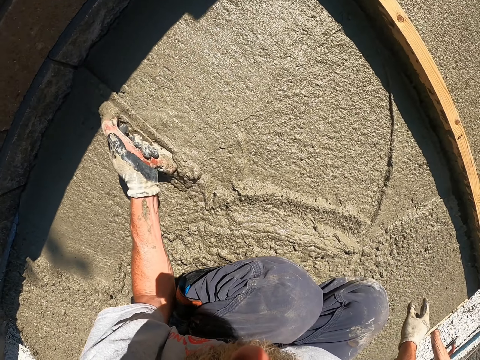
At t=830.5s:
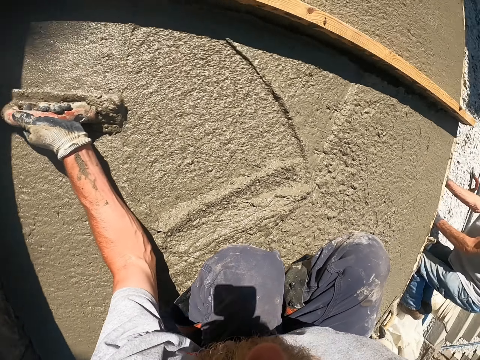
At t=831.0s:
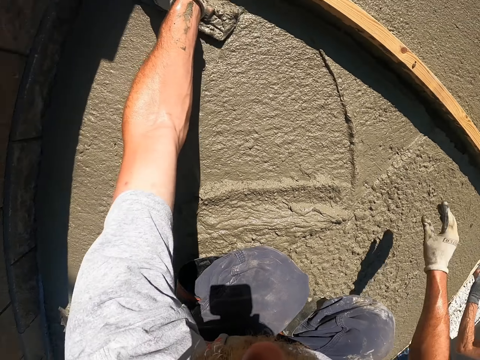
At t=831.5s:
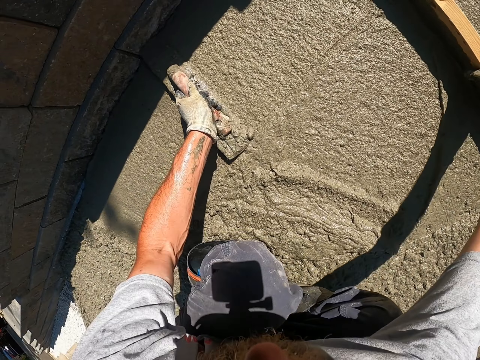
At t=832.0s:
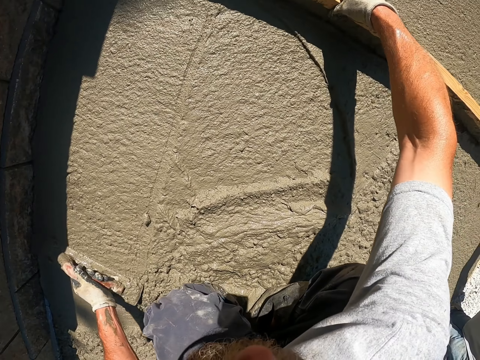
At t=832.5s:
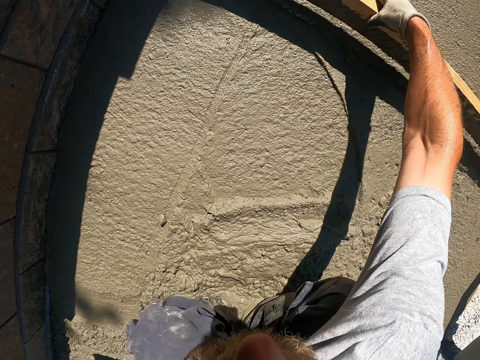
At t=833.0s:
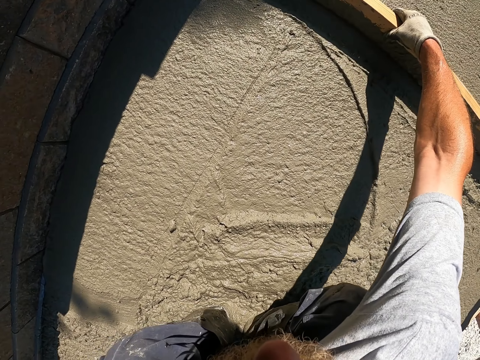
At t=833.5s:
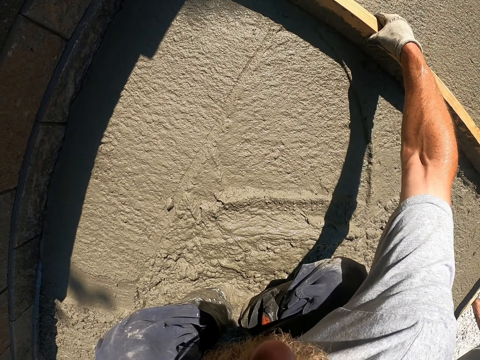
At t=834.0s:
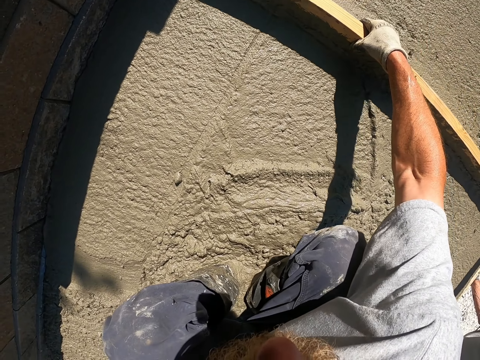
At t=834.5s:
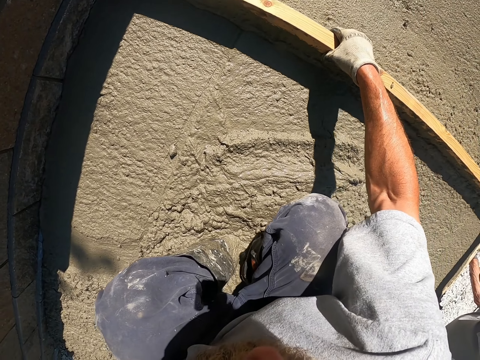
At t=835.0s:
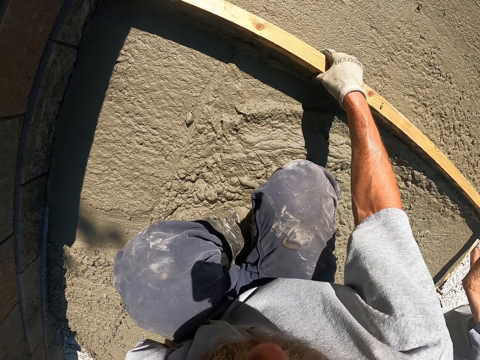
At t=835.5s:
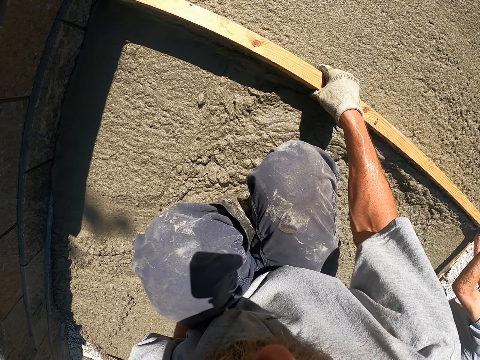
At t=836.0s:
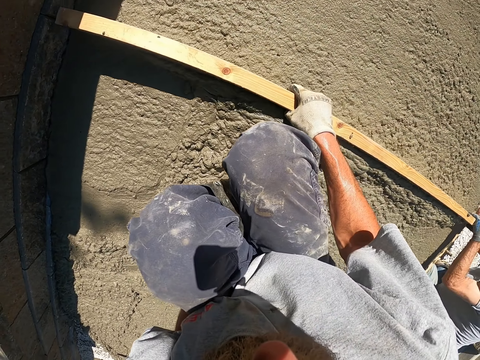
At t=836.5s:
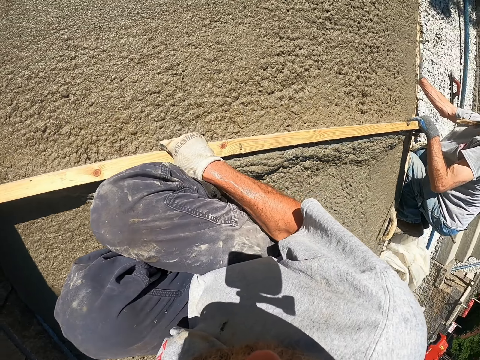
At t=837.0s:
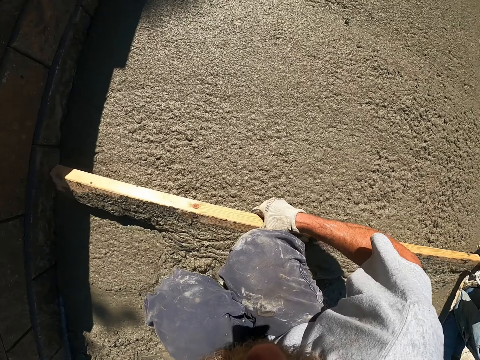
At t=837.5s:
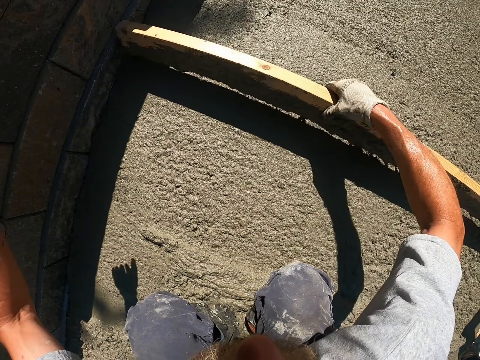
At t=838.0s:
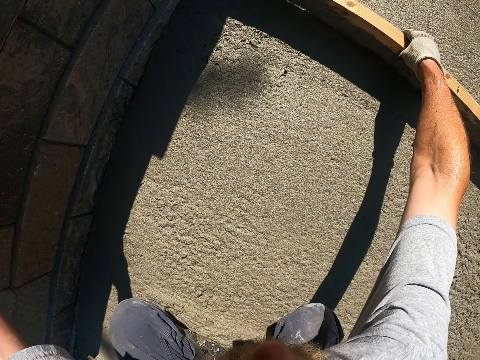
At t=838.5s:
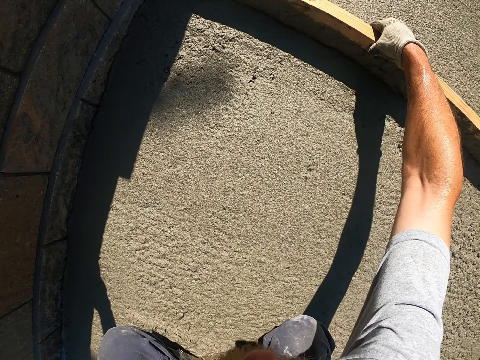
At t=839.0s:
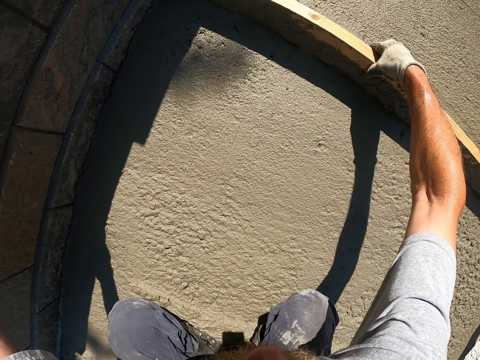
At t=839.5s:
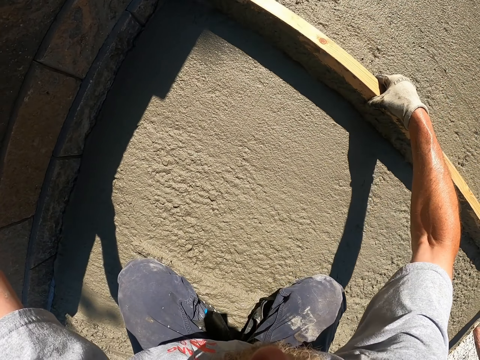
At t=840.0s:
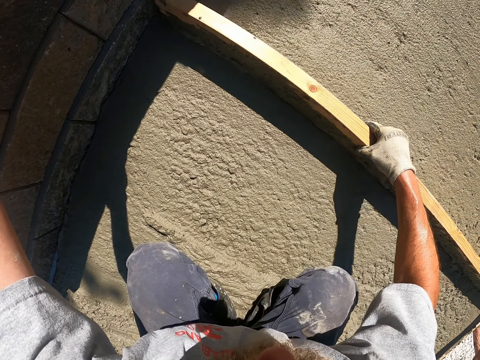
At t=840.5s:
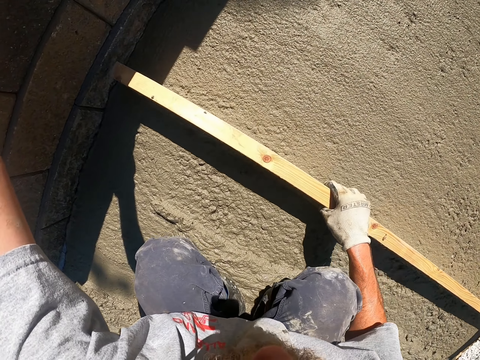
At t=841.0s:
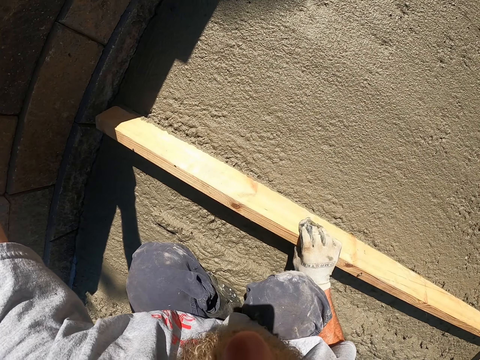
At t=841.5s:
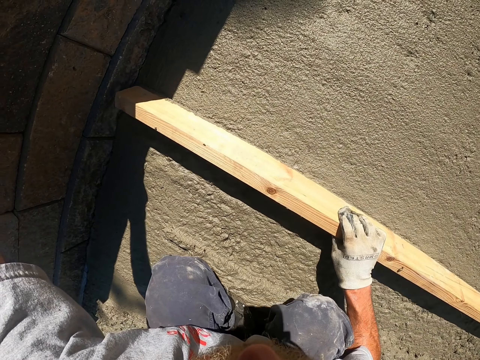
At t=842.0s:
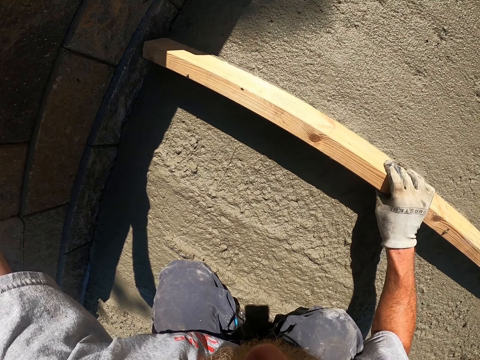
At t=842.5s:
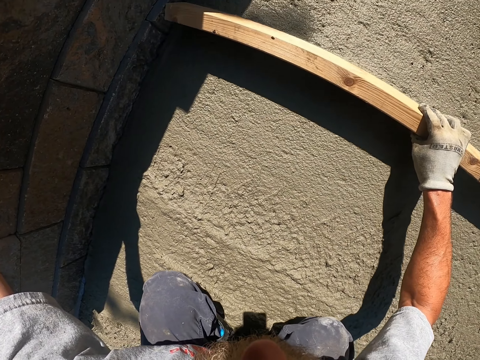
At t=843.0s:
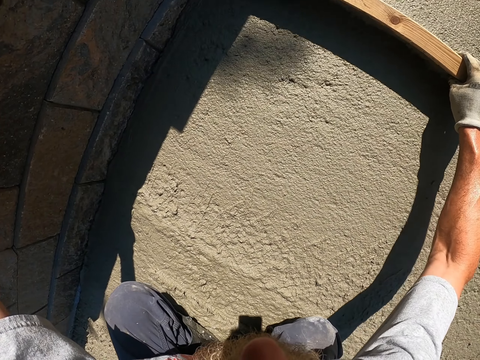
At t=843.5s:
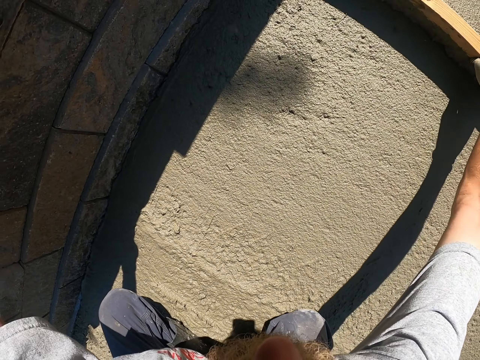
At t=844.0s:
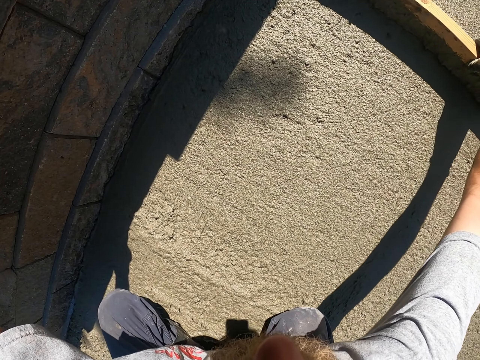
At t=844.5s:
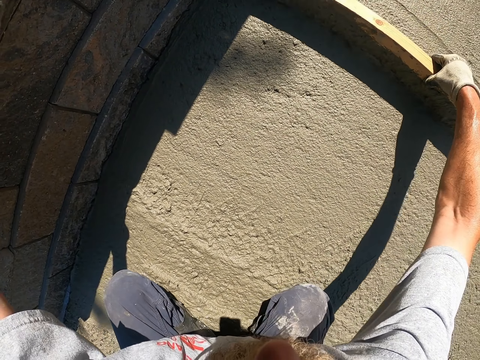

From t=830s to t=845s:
The camera wearer spreads the cement with timber. They level the concrete with a piece of wood.

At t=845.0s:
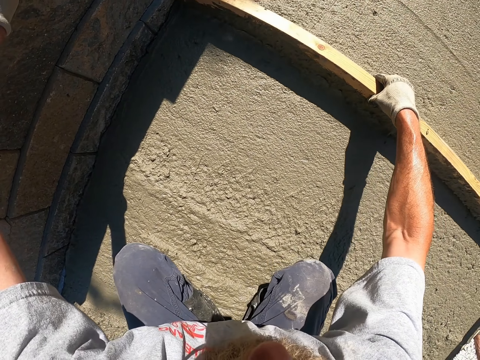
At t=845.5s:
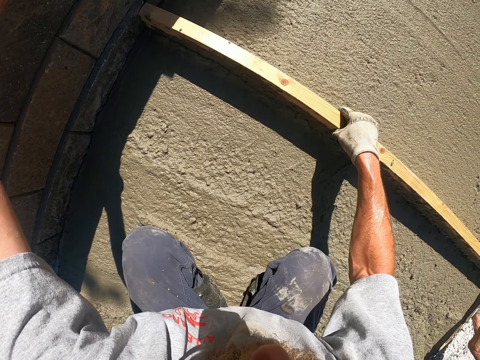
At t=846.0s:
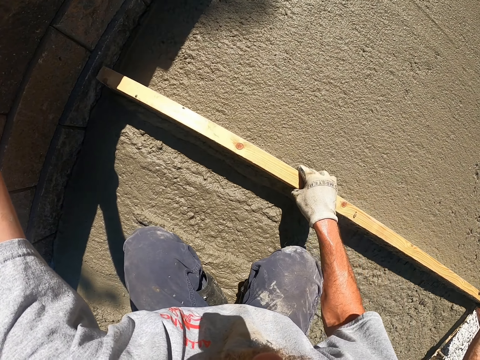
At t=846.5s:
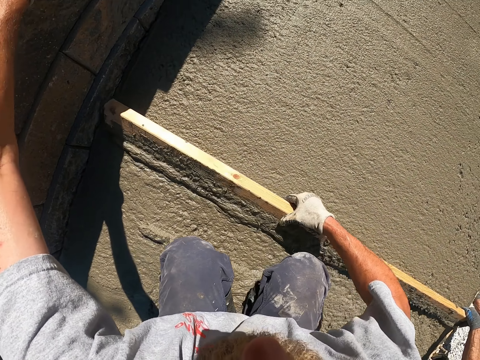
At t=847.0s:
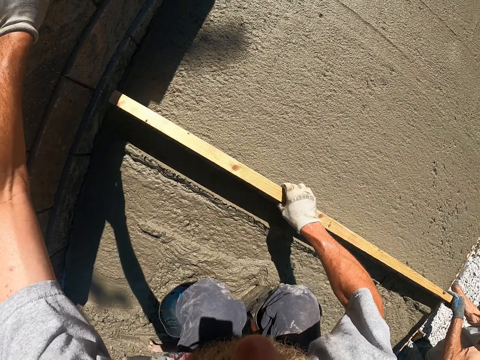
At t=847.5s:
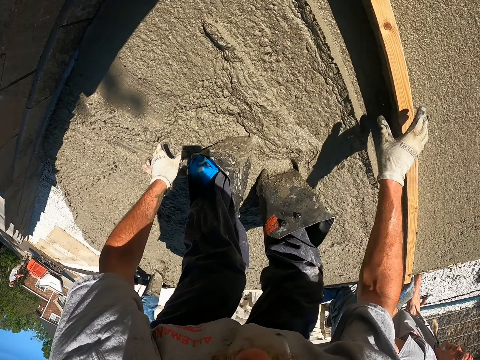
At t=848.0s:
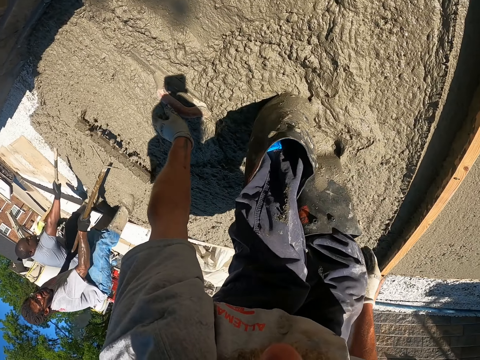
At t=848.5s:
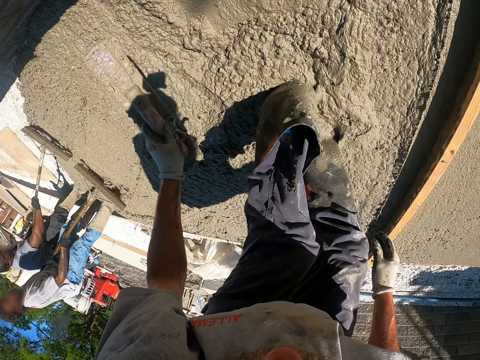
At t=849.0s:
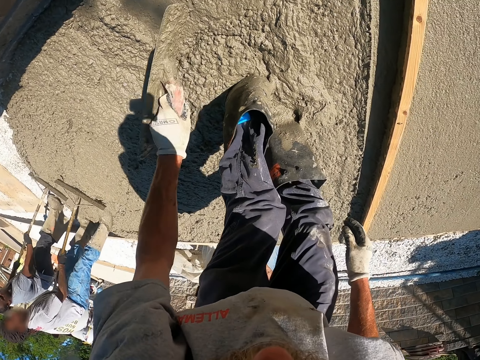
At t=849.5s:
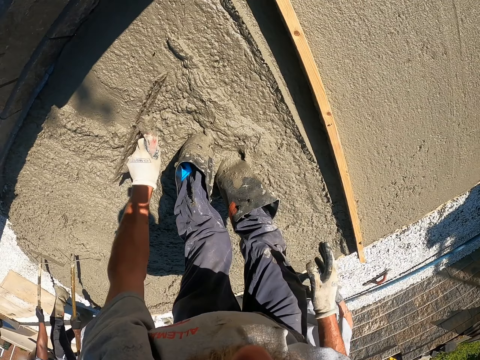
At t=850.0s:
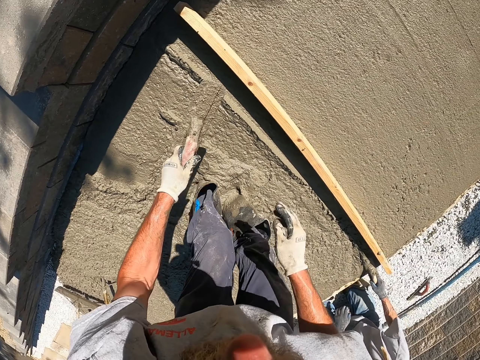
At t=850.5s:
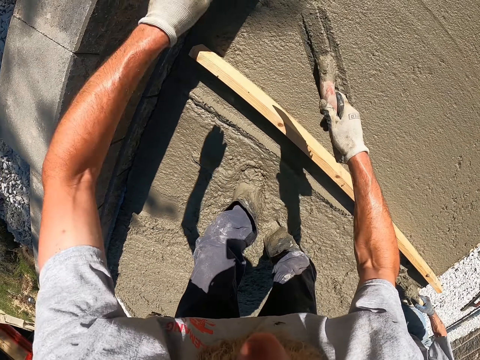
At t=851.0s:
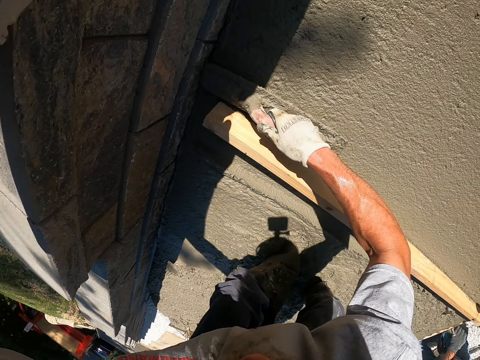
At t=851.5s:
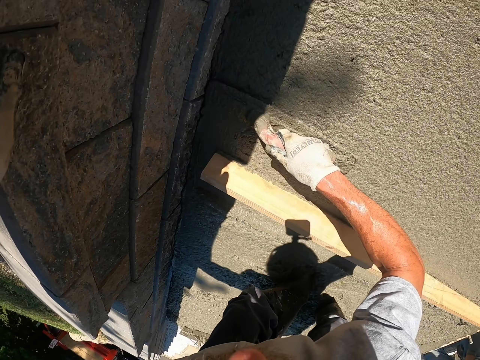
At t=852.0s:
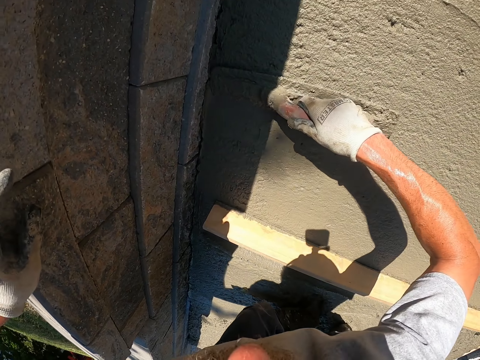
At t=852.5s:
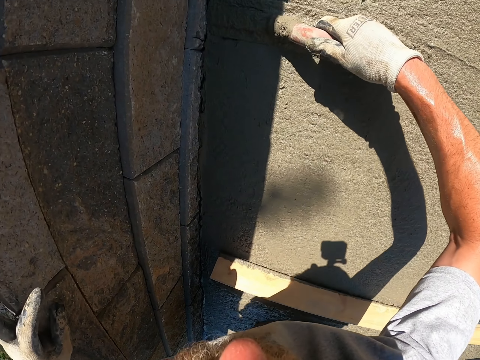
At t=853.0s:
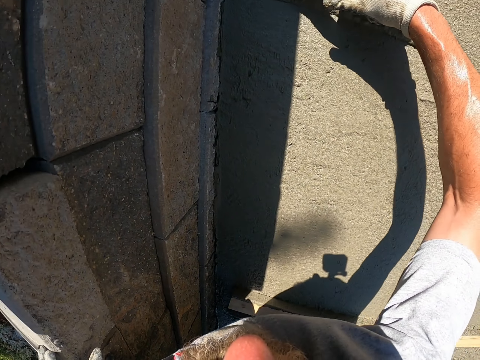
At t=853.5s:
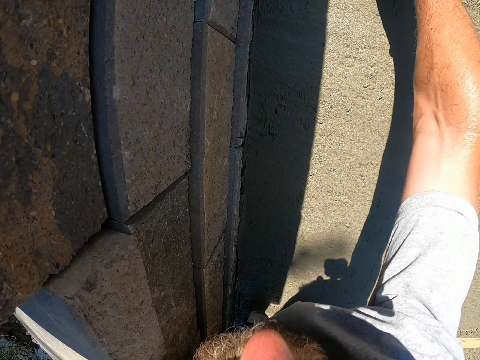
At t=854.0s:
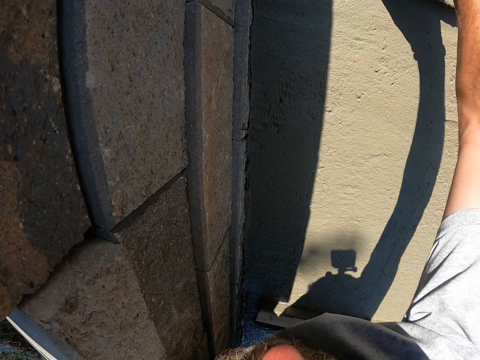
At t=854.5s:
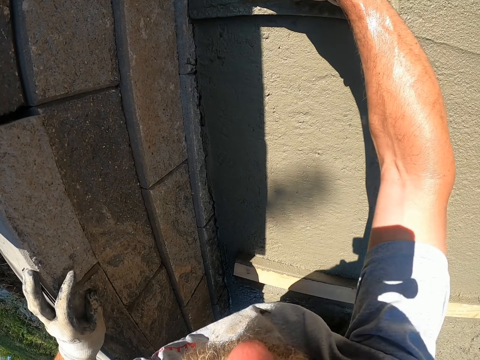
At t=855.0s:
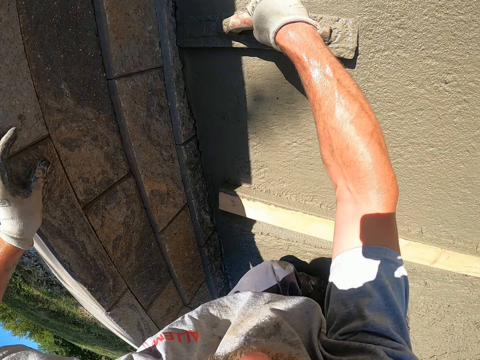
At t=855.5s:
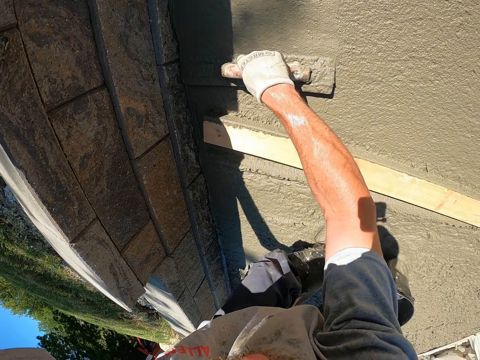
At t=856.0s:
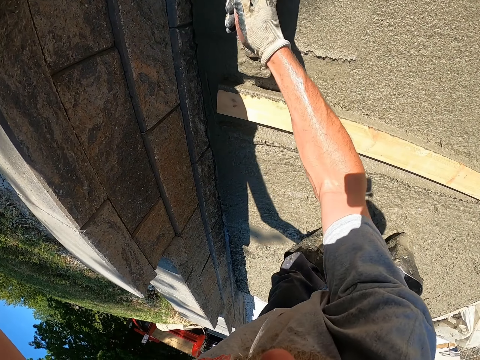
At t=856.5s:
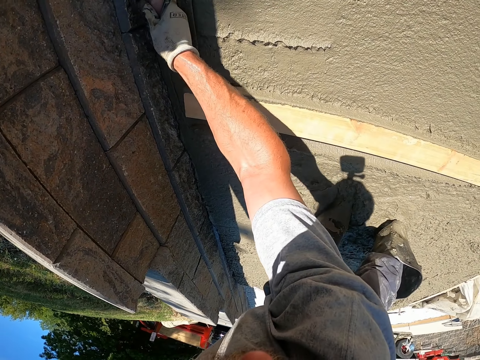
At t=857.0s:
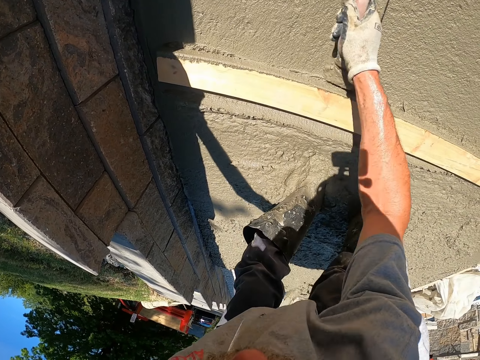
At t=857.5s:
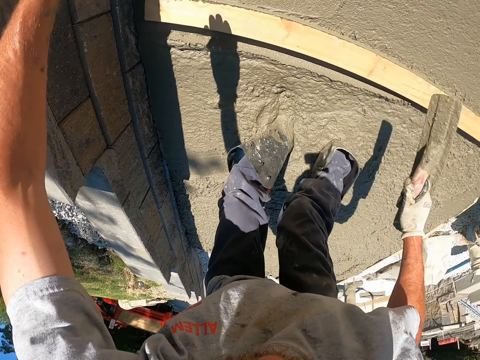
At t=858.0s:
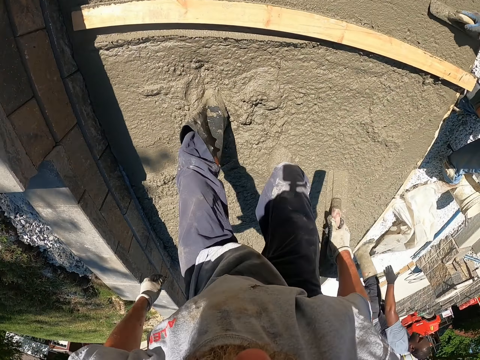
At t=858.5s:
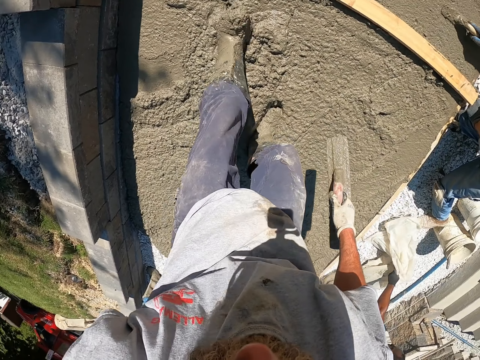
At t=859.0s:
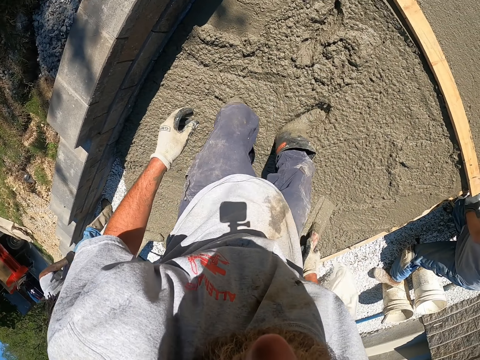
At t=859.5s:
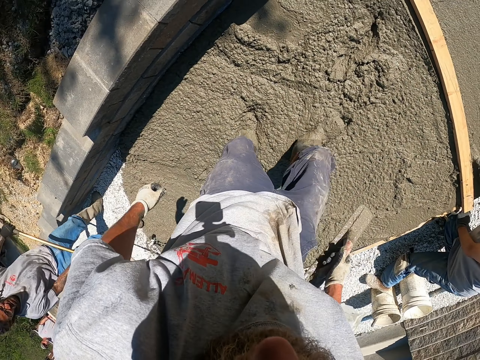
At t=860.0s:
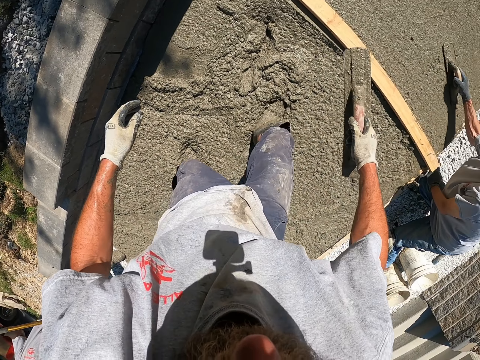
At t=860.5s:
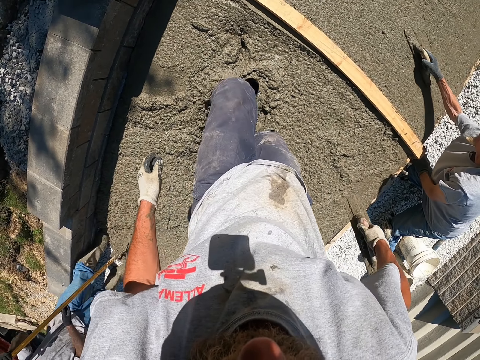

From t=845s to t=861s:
The camera wearer flattens the cement with a screed. They pick up a trowel. They flatten the cement with the screed or trowel again.
